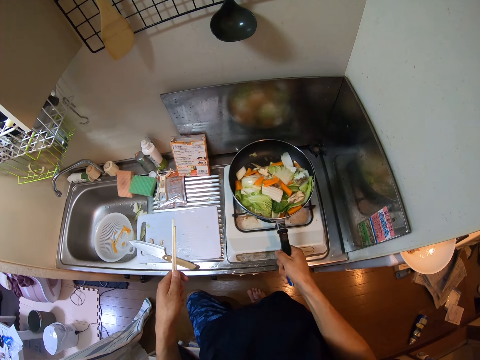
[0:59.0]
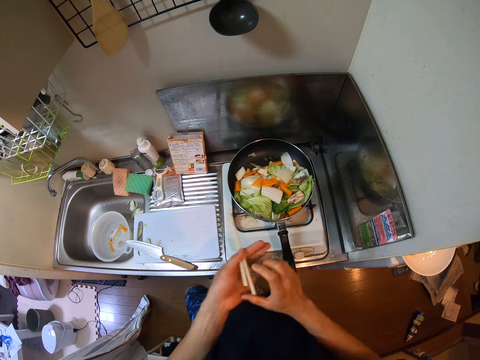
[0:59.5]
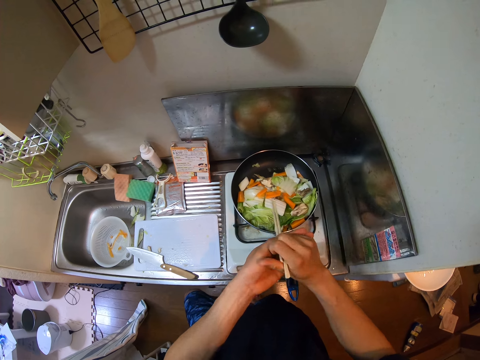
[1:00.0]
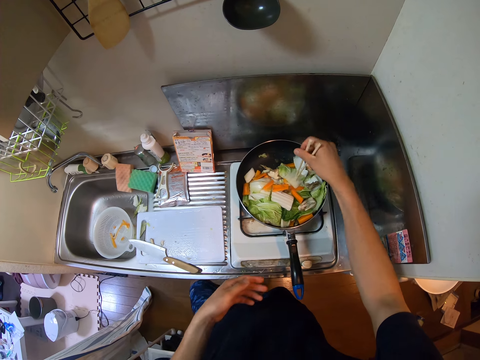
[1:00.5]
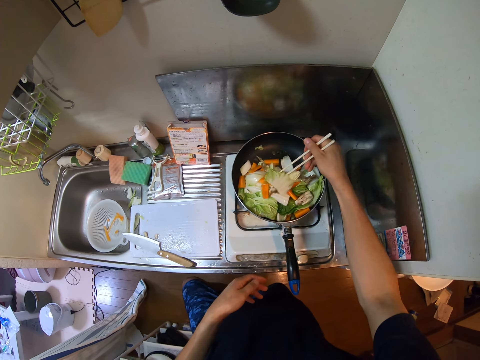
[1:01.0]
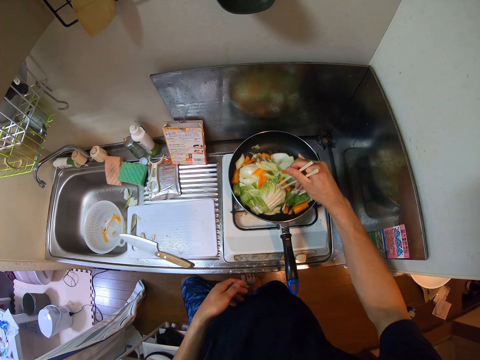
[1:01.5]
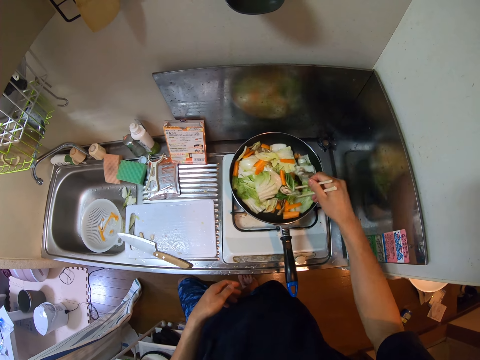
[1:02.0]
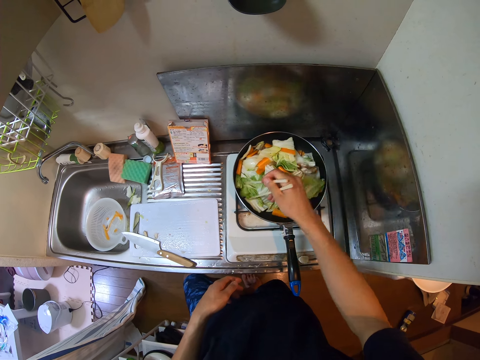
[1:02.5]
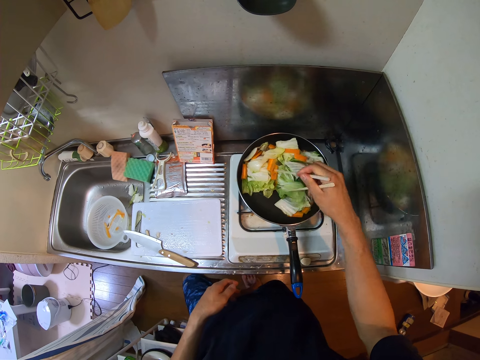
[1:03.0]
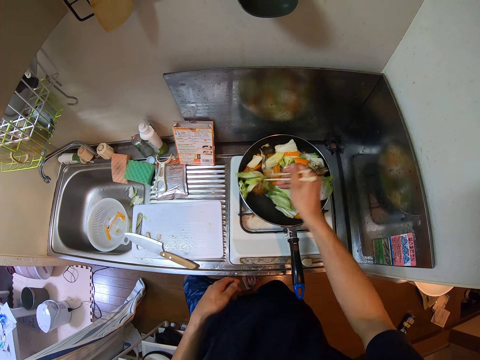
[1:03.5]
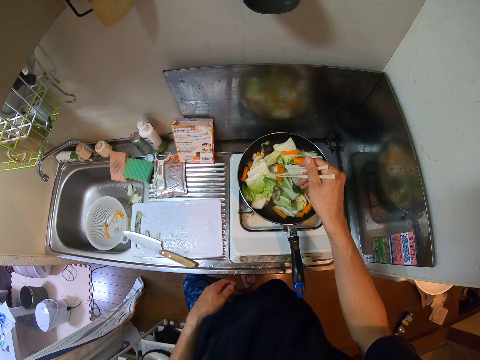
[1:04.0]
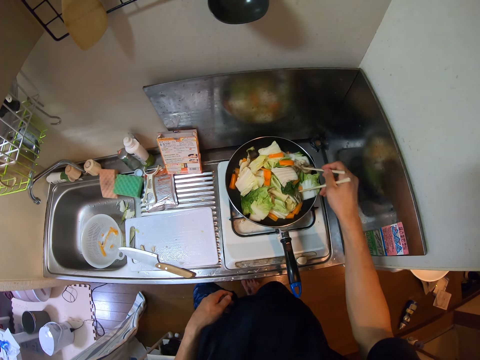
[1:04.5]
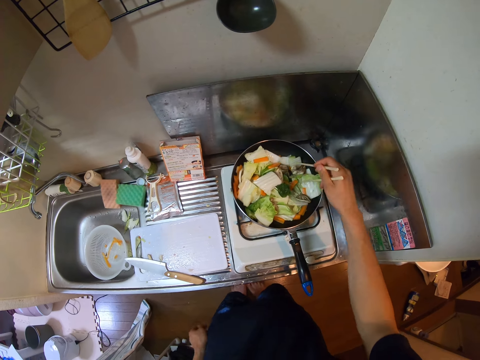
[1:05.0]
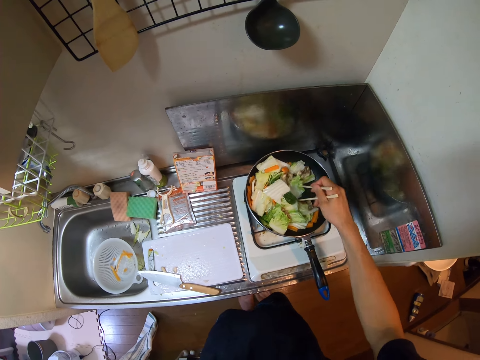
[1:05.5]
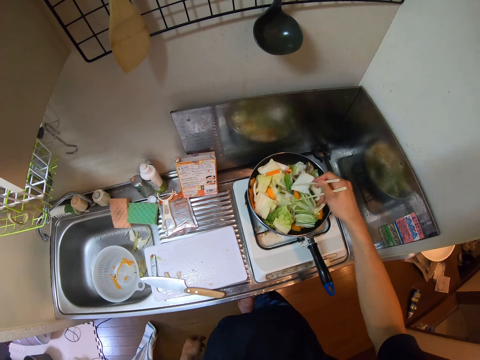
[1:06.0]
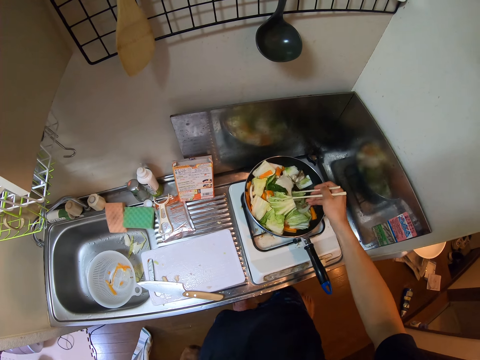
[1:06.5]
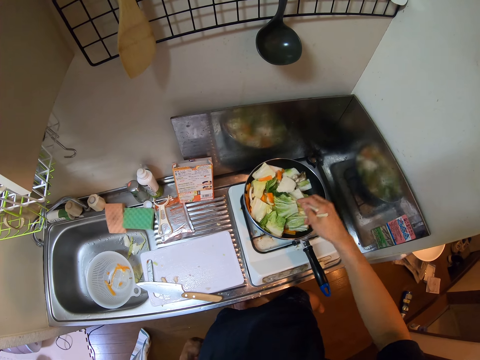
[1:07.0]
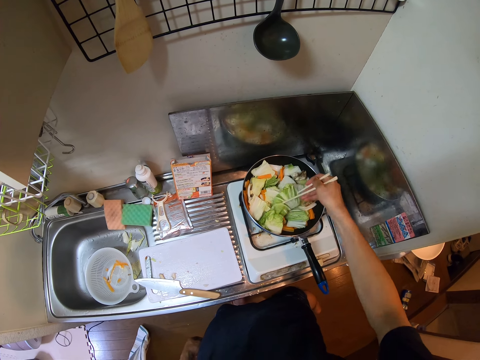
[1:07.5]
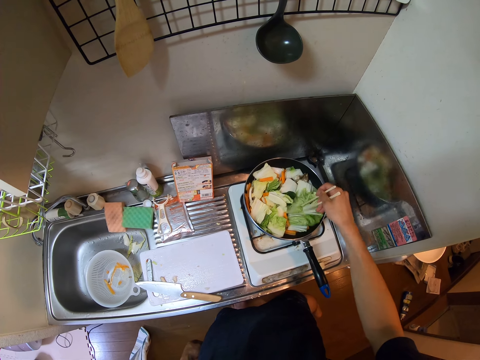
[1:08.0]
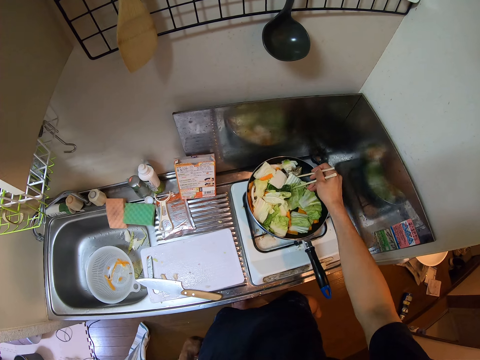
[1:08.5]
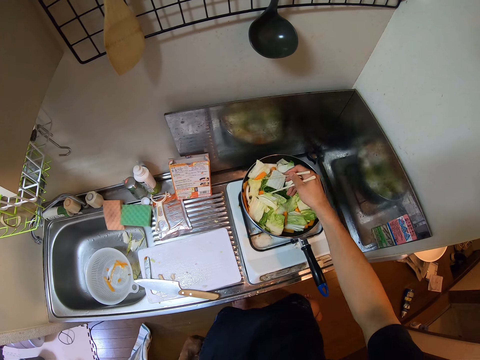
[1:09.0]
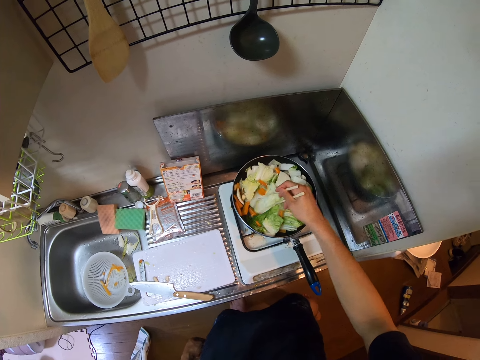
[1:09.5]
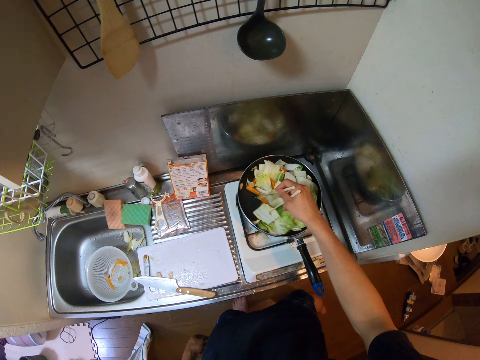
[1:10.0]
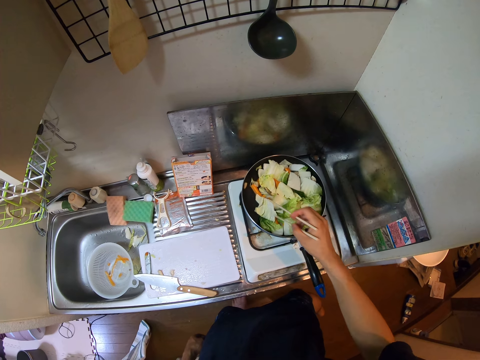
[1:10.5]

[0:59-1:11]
The camera wearer puts the cooking pan on the burner. He holds the chopsticks. He stirs the cabbages in the cooking pan with the chopsticks in his right hand.

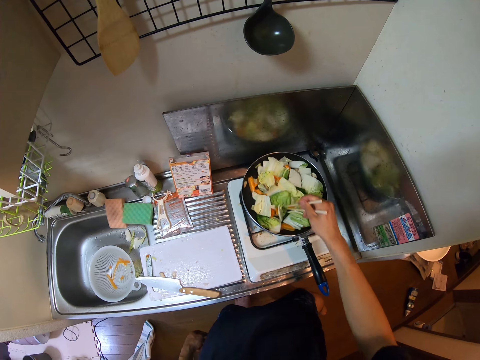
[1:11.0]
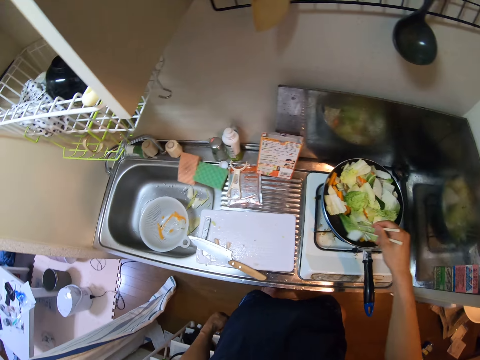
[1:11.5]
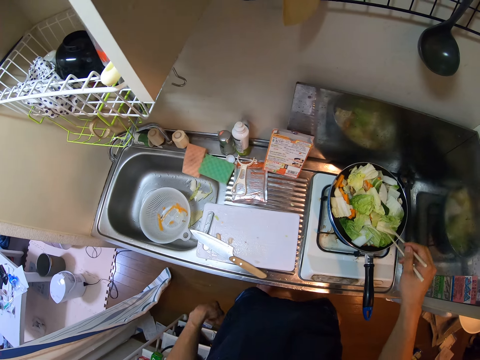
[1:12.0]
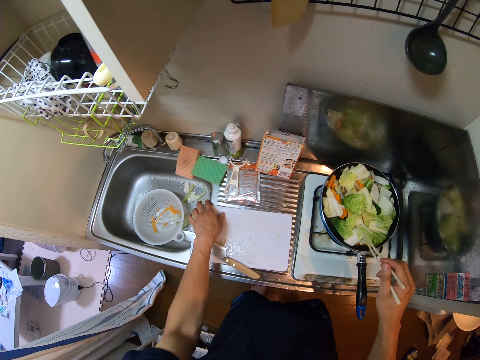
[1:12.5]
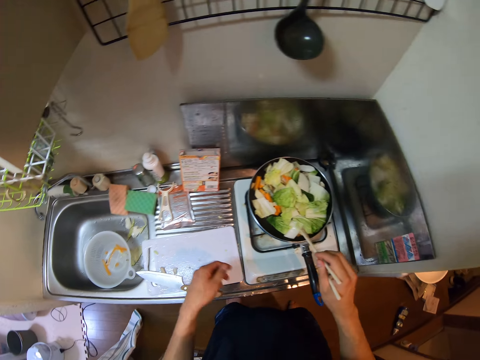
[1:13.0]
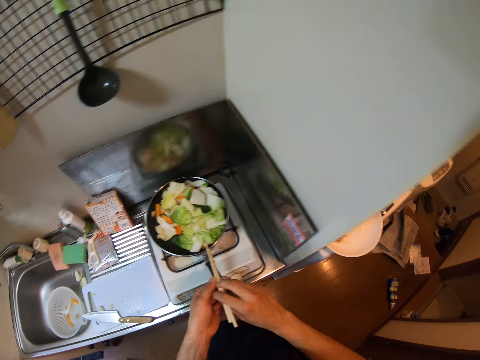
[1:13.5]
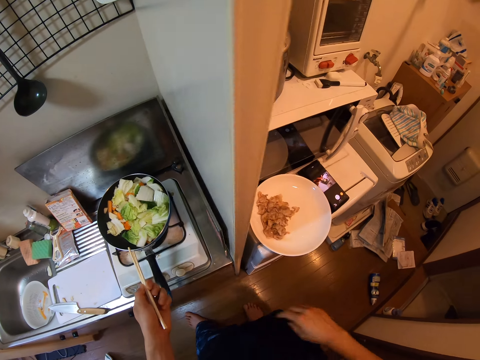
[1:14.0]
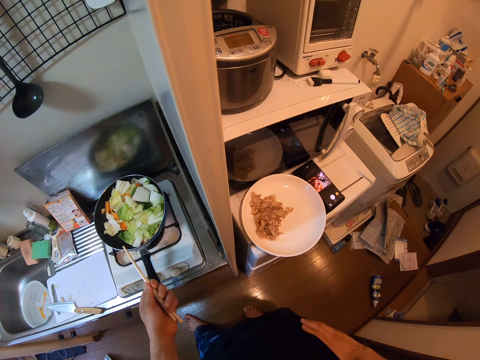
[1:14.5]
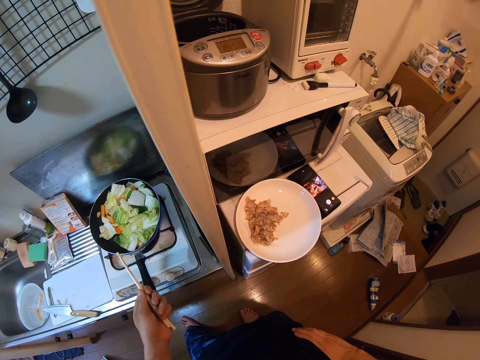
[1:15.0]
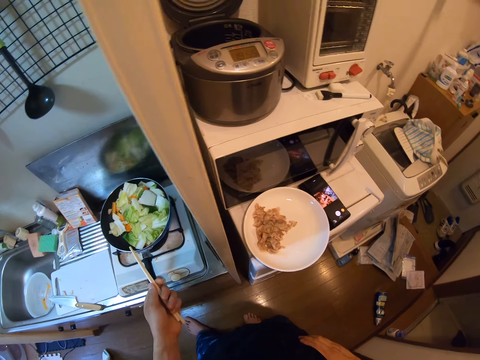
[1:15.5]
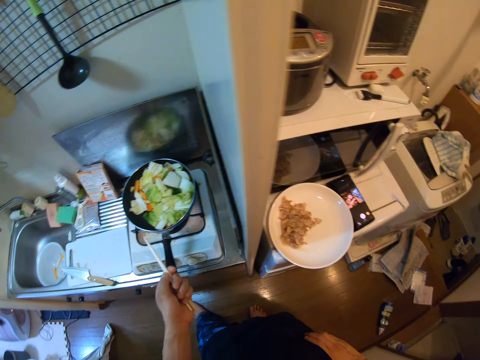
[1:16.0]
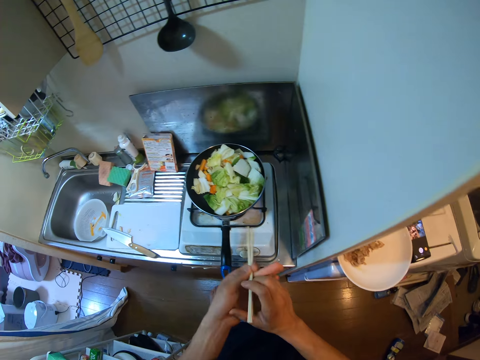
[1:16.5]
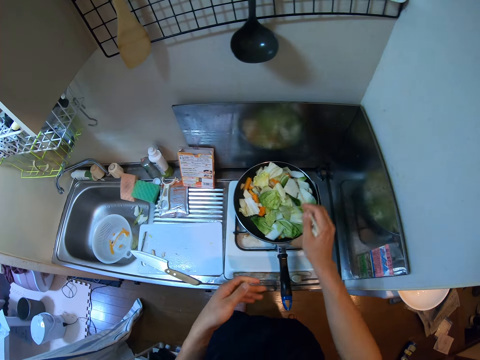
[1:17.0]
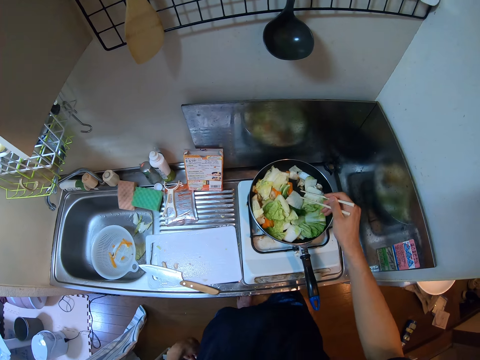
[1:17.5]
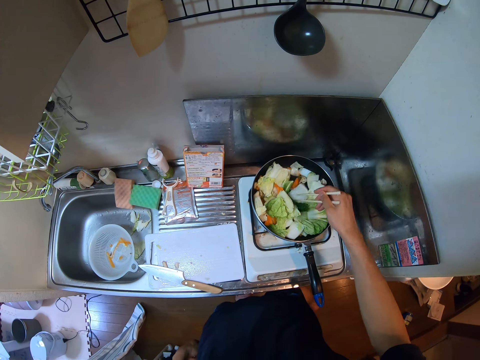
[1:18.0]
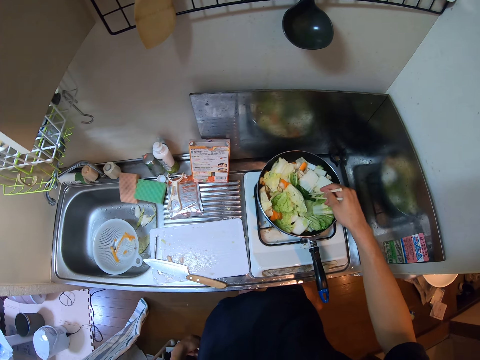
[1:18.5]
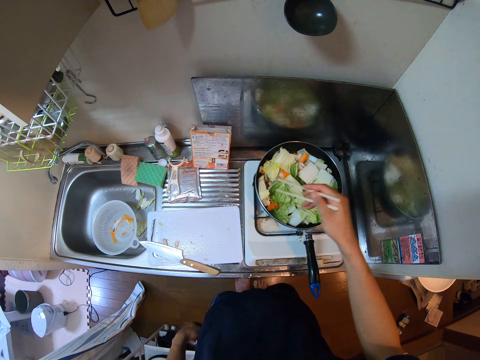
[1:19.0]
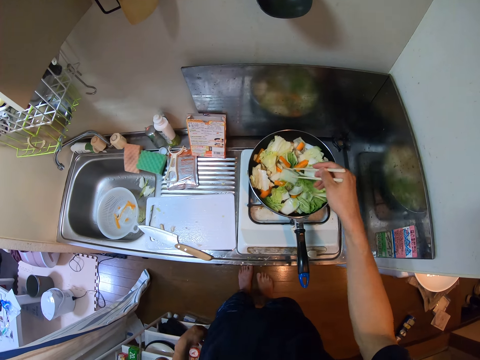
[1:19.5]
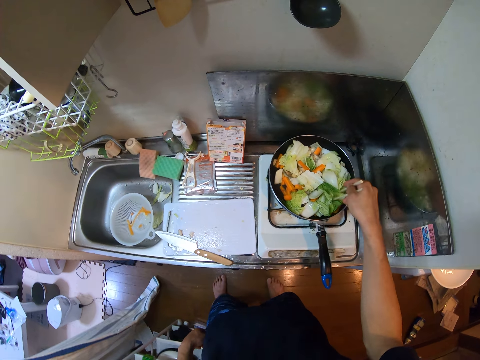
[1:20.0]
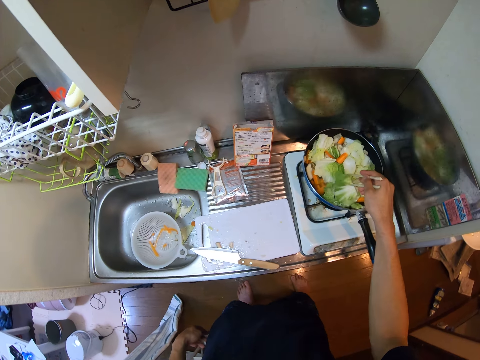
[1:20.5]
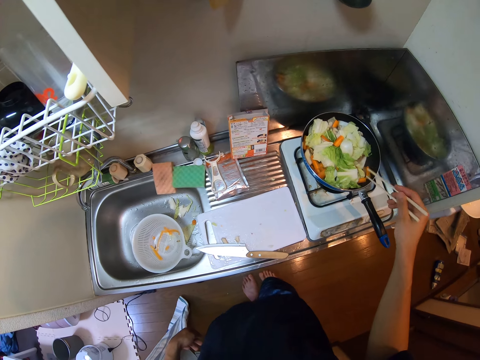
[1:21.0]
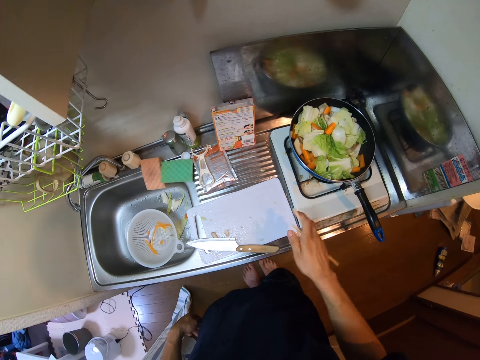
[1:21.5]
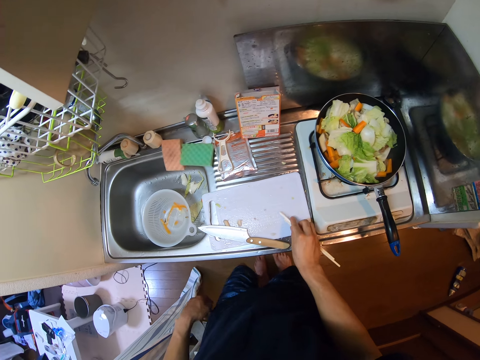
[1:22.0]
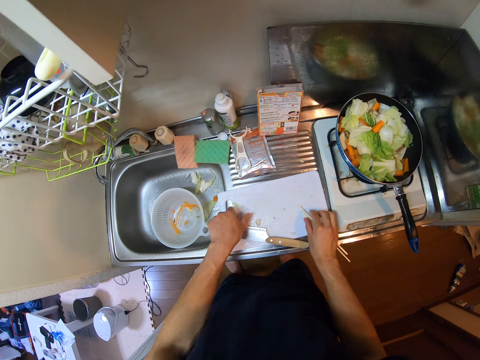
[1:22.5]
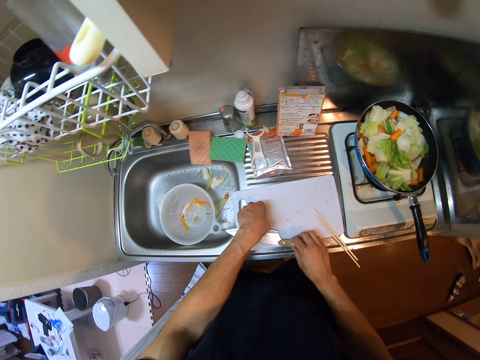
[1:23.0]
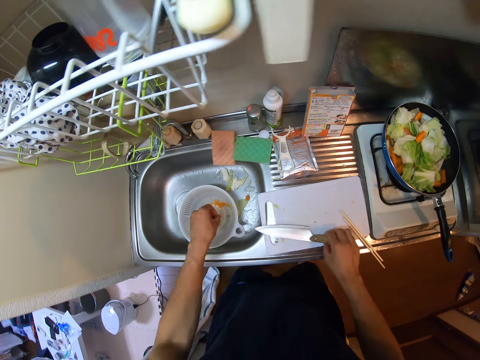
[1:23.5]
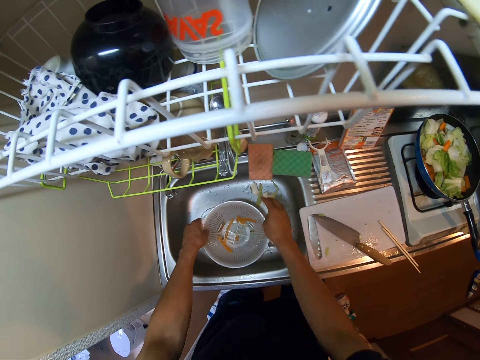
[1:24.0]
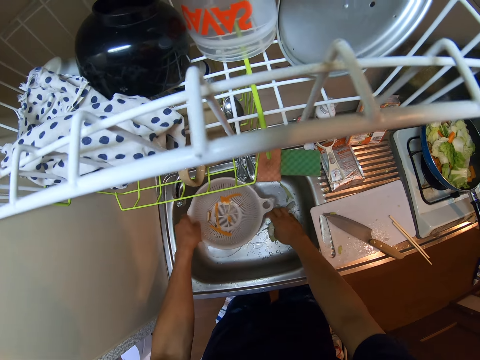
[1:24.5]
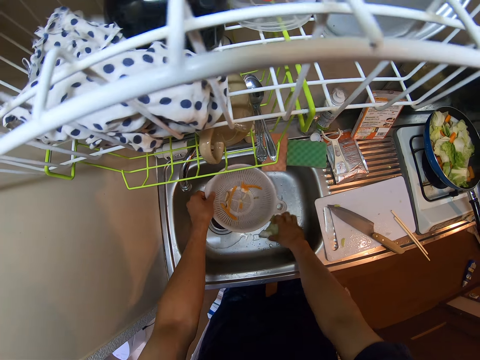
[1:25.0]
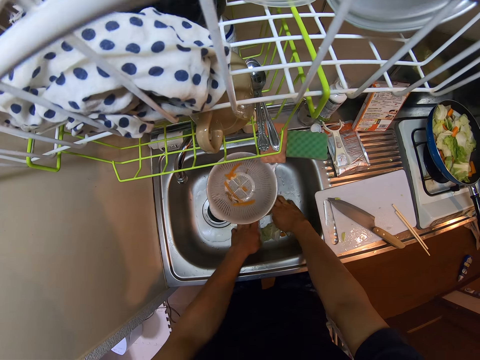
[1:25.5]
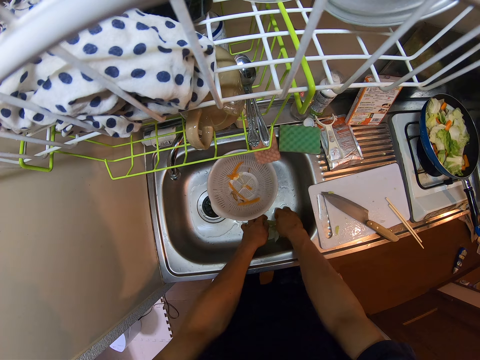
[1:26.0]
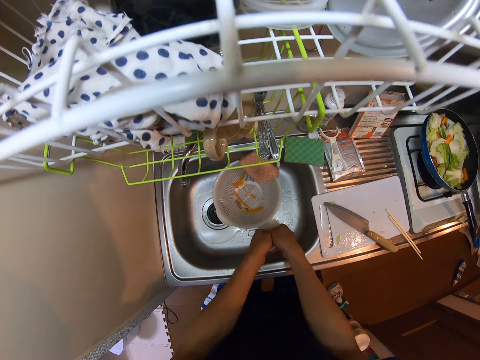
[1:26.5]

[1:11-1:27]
The camera wearer holds the chopping board. He moves the chopsticks from his right hand to his left hand. He holds the chopsticks. He puts his hand on the hips. He looks at the cooking pan. He holds the chopsticks. He moves the chopsticks from his left hand to his right hand. He stirs the cabbages in the cooking pan with the chopsticks in his right hand. He moves around the kitchen. He stirs the vegetables in the cooking pan with the chopsticks. He puts the chopsticks on the chopping board. He picks the carrot peel on the chopping board. He moves a knife on the chopping board. He puts the carrot peel in the sieve dish. He carries the sieve dish in the sink with his right hand. He collects potato peels in the sink. He packs cabbages from the sink with his hands. He picks the potato peels in the sink.
